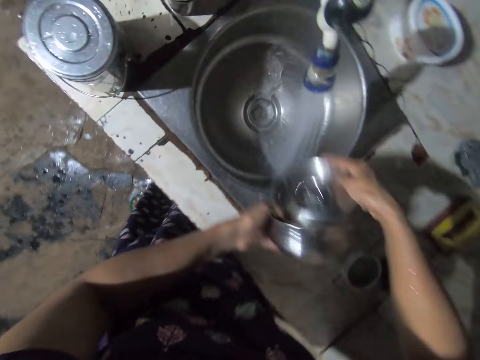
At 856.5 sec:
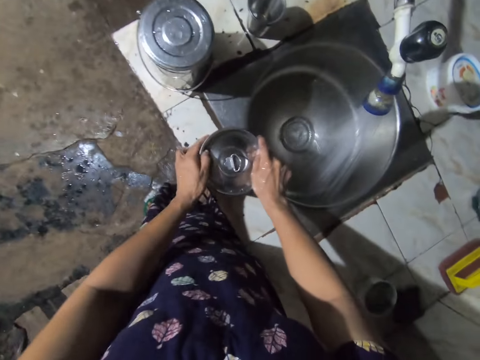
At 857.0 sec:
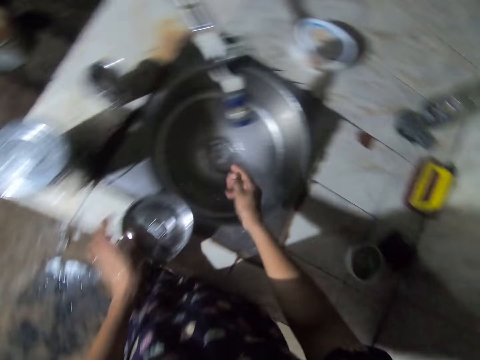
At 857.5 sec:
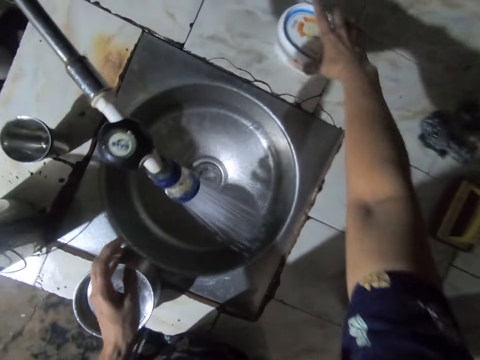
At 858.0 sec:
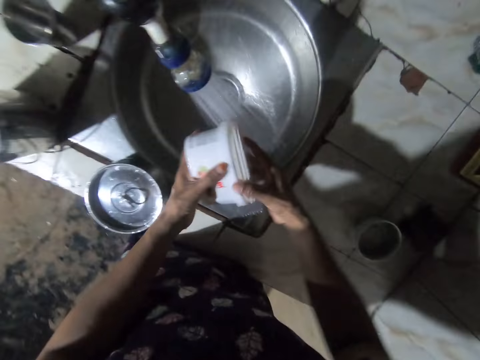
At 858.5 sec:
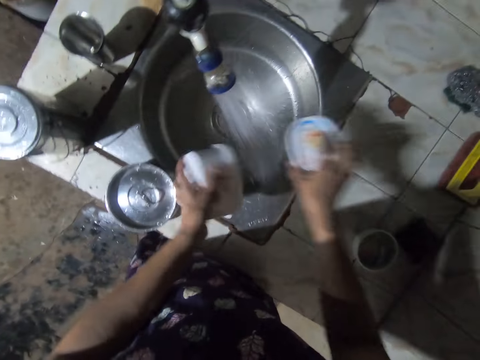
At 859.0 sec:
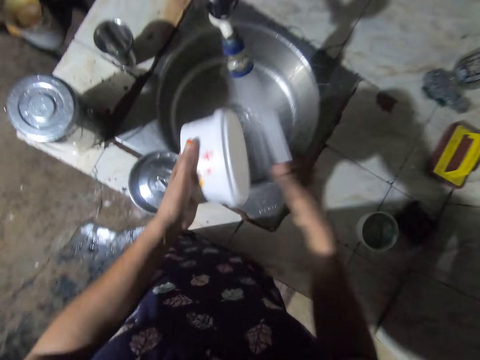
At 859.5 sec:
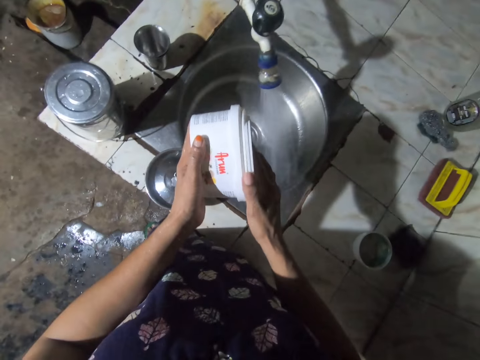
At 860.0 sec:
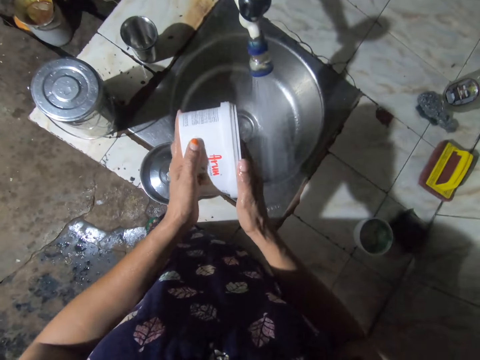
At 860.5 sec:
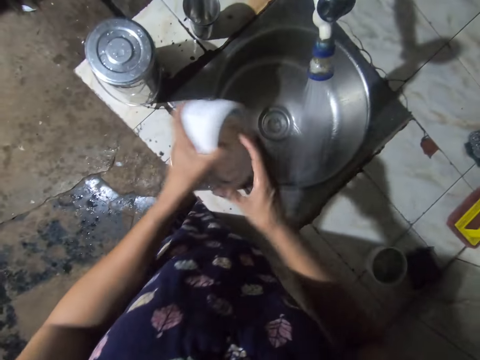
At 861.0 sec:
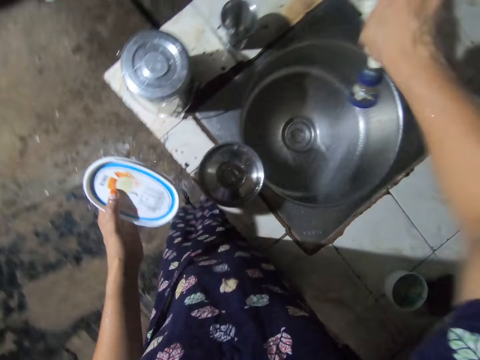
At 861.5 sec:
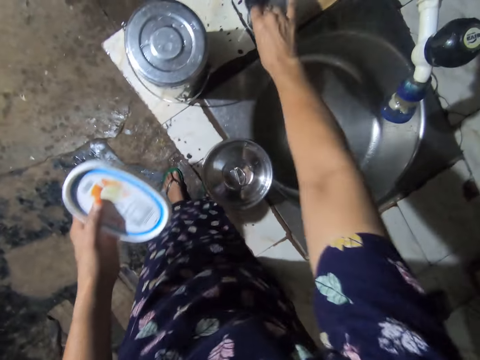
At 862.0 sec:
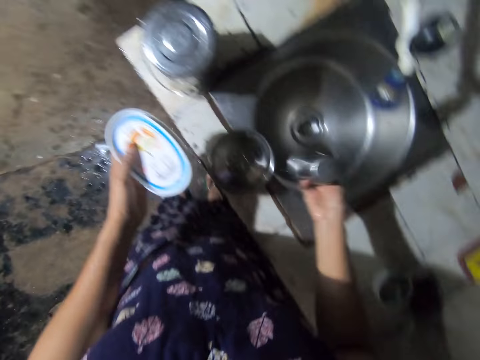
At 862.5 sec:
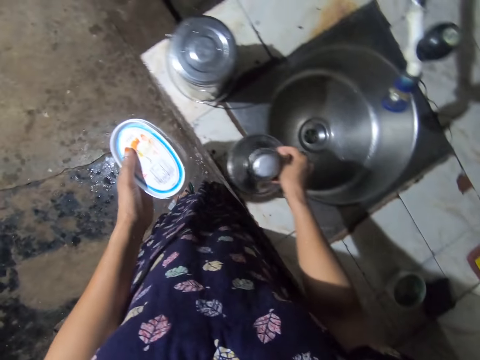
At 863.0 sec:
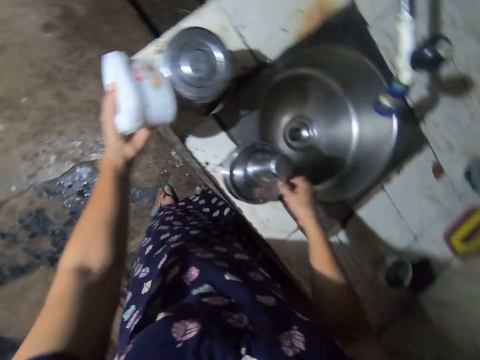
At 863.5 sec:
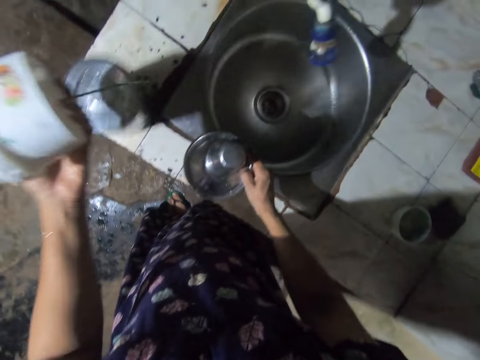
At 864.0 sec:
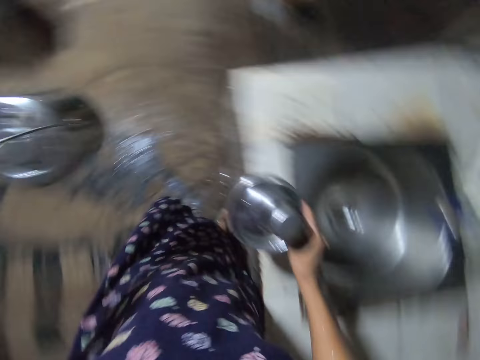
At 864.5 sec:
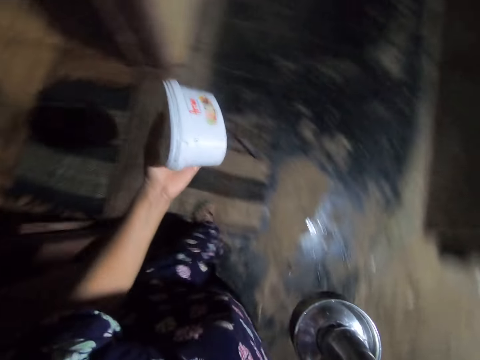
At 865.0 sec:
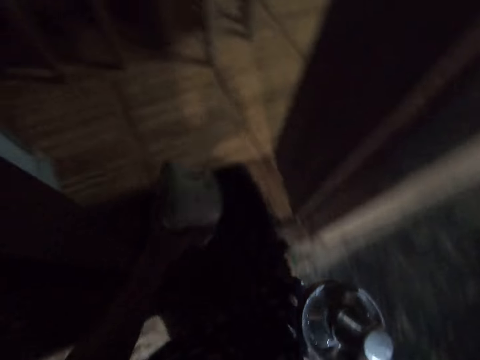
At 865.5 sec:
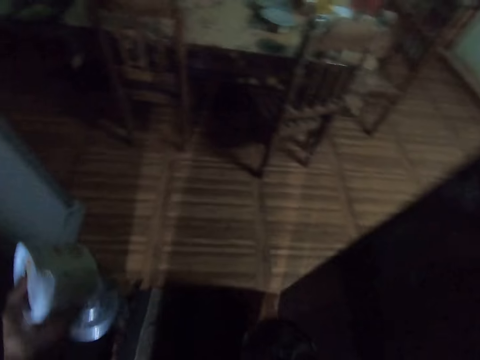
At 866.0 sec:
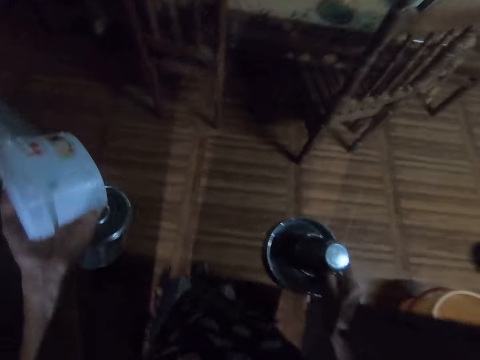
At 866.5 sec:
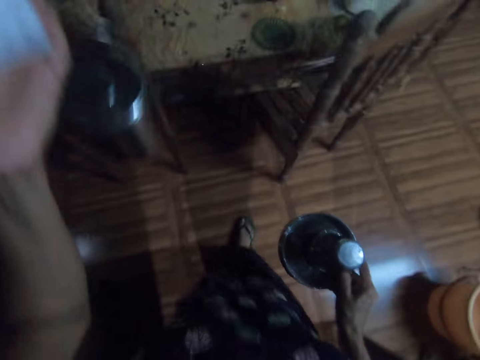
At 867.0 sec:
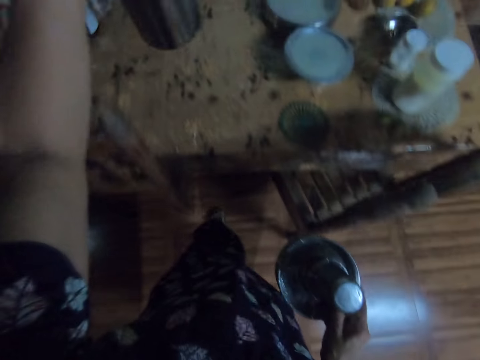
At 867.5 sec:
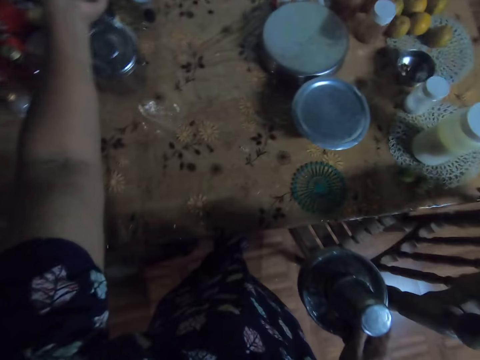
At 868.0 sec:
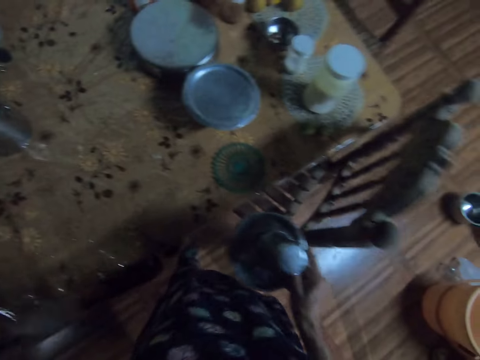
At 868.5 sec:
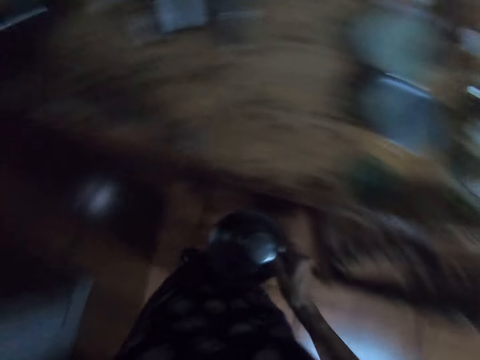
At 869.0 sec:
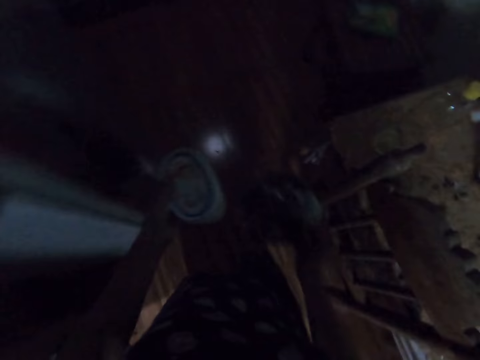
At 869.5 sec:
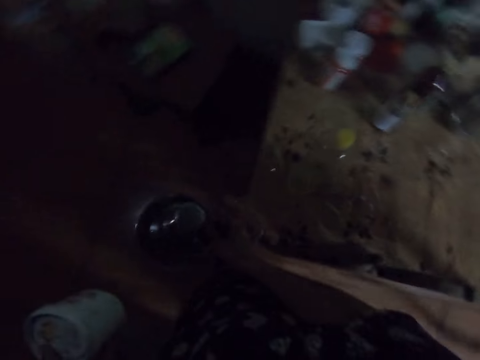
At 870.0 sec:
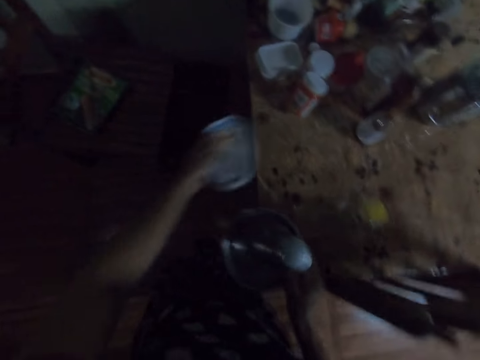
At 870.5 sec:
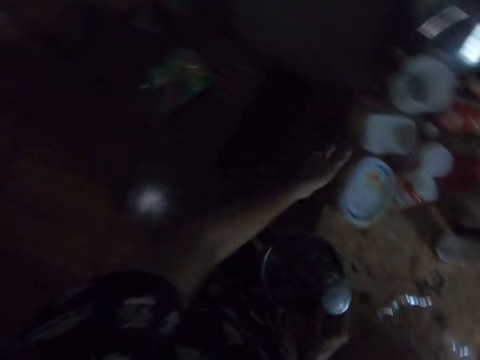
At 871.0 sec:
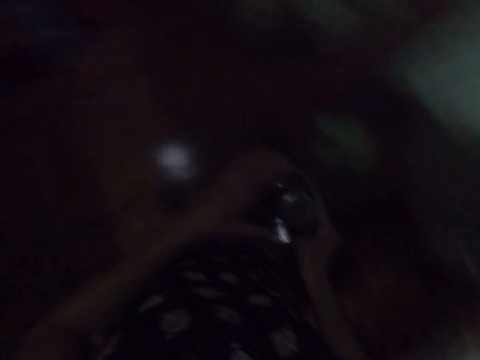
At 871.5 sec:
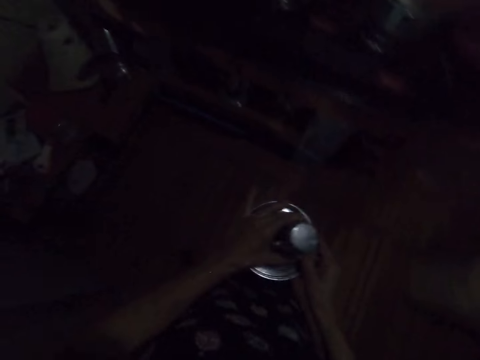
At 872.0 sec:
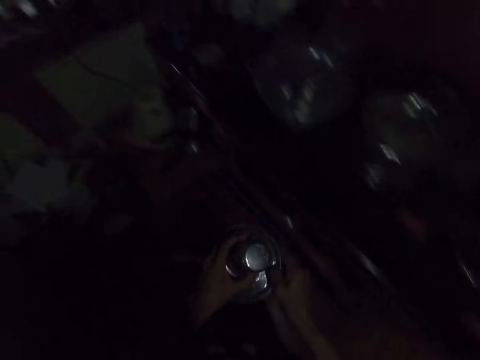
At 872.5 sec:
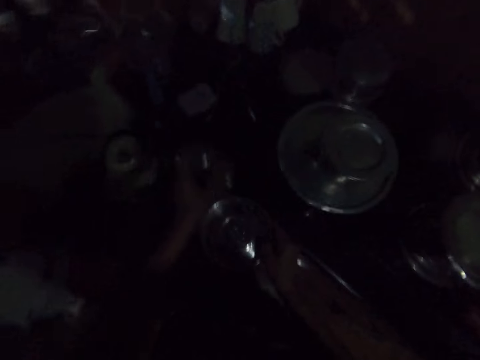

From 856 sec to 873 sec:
The camera wearer washes the dish with both hands. They put the tin on the sink top. They place the dish on the sink with both hands. They pick a tin, open the tin, rinse the tin, and shake the tin. They pick a dish with the right hand. They close the tin. They close the tap with the right hand. They pick a container with the left hand. They walk. They place the container on the table. They walk. They put a flask on the table. They walk.

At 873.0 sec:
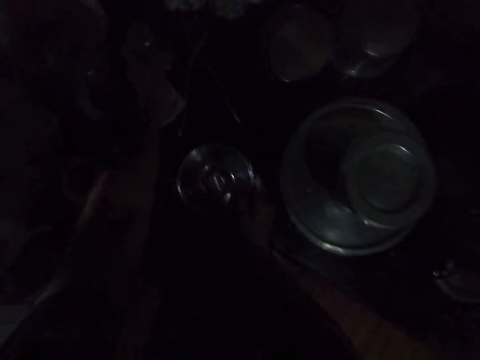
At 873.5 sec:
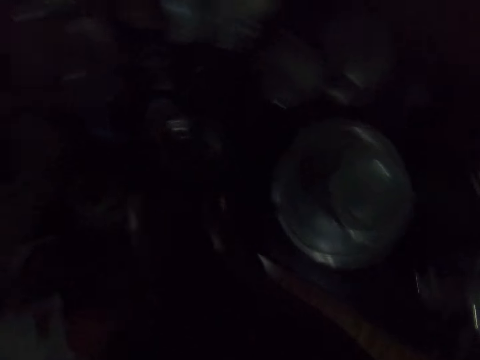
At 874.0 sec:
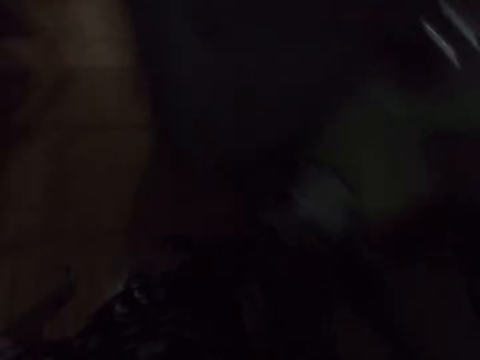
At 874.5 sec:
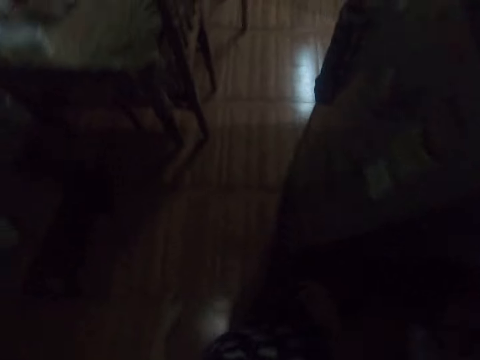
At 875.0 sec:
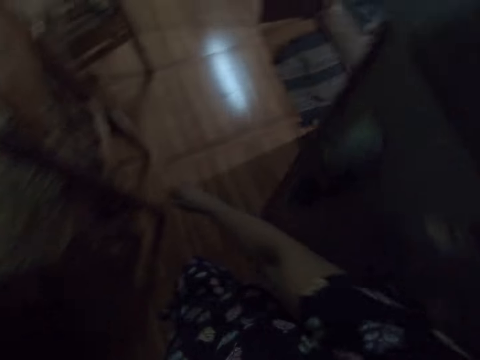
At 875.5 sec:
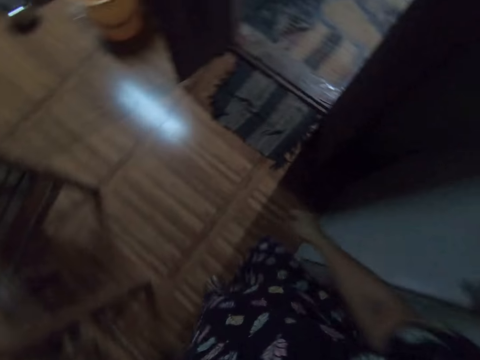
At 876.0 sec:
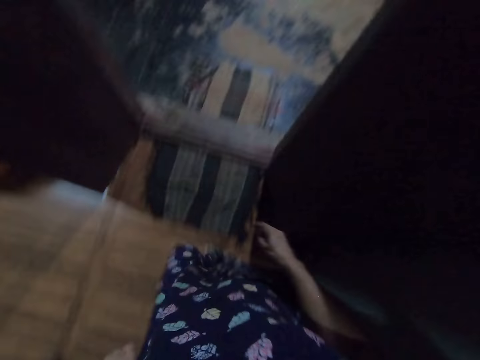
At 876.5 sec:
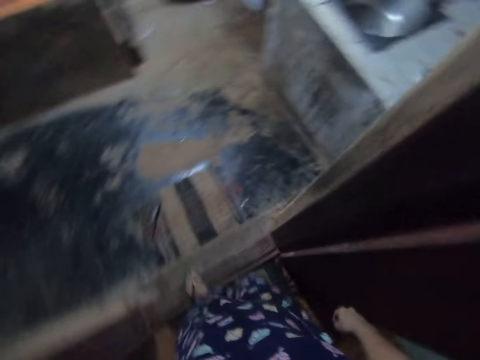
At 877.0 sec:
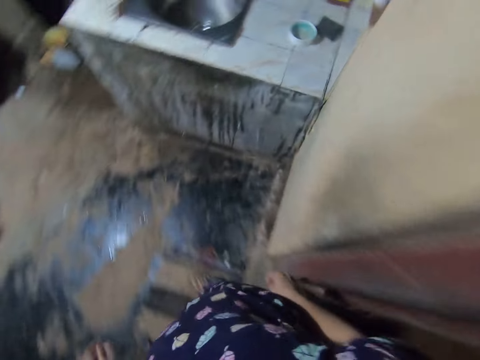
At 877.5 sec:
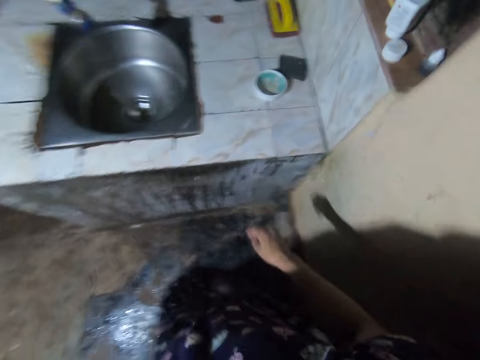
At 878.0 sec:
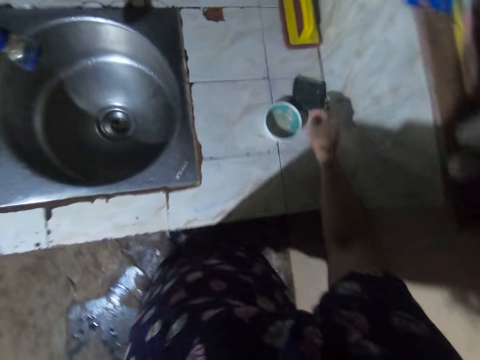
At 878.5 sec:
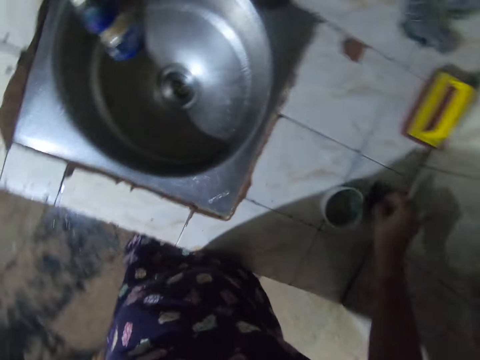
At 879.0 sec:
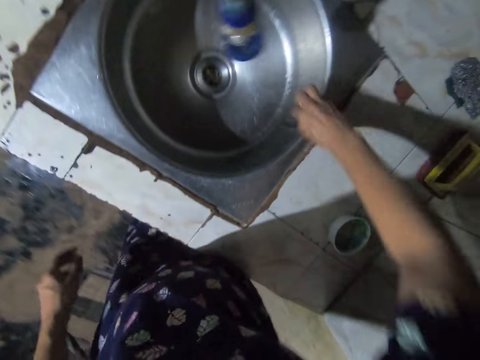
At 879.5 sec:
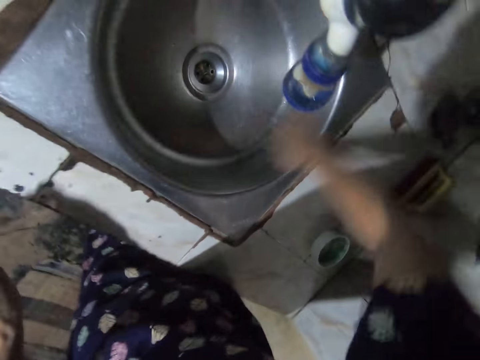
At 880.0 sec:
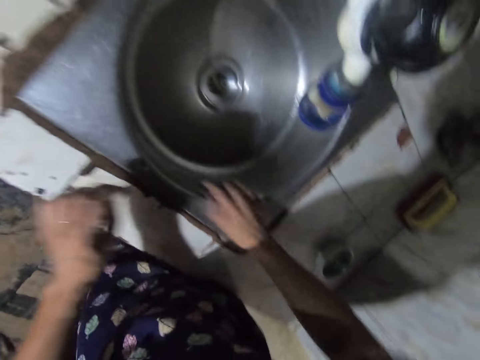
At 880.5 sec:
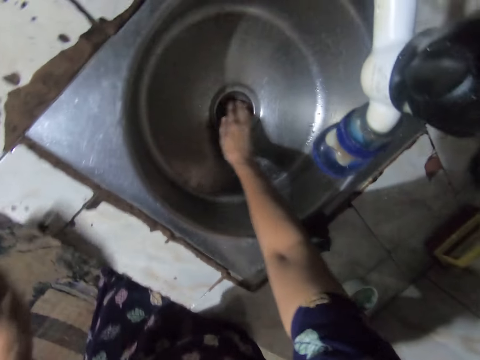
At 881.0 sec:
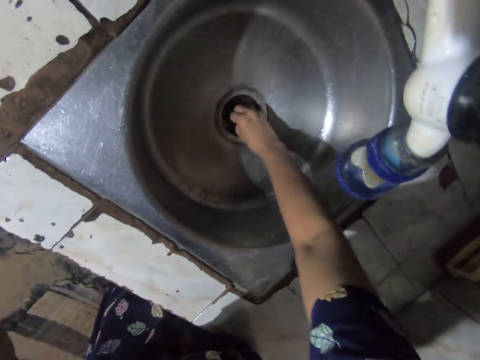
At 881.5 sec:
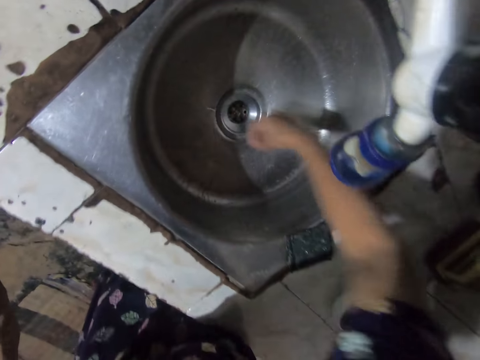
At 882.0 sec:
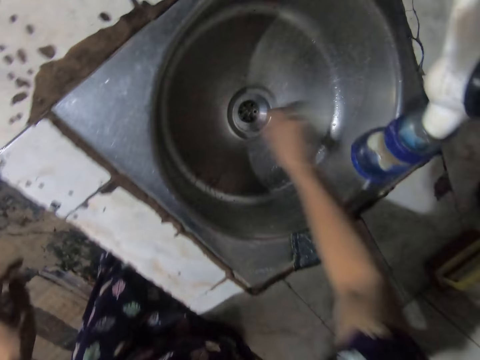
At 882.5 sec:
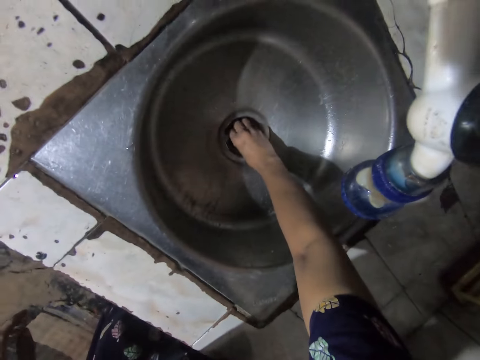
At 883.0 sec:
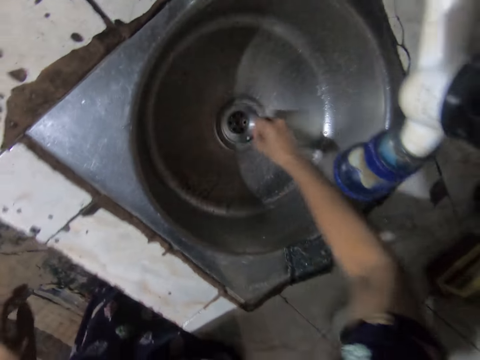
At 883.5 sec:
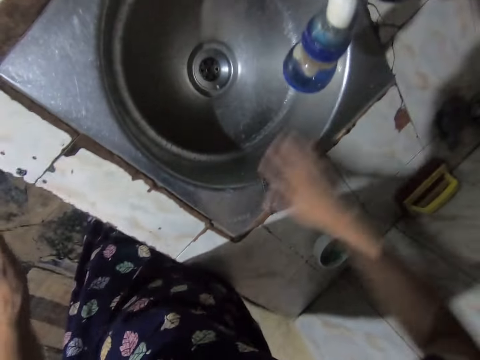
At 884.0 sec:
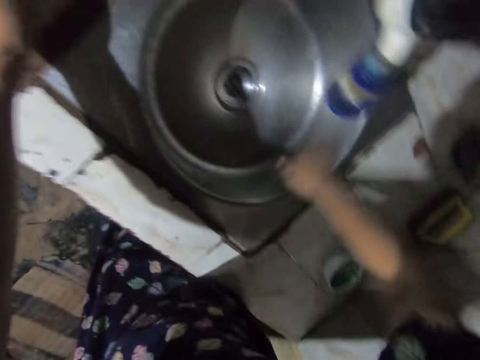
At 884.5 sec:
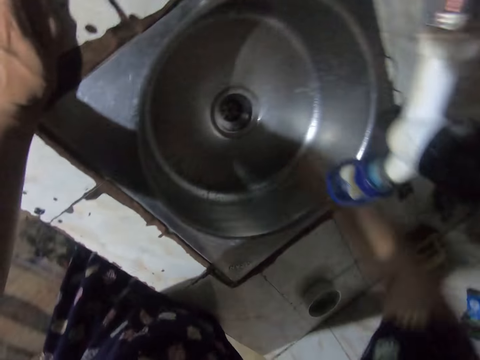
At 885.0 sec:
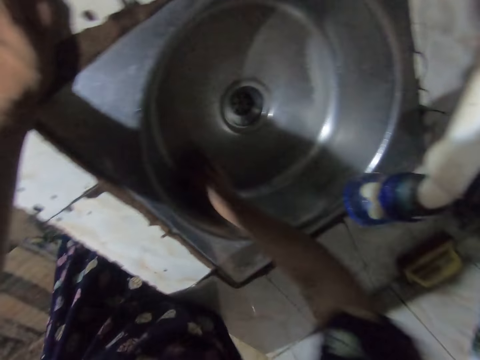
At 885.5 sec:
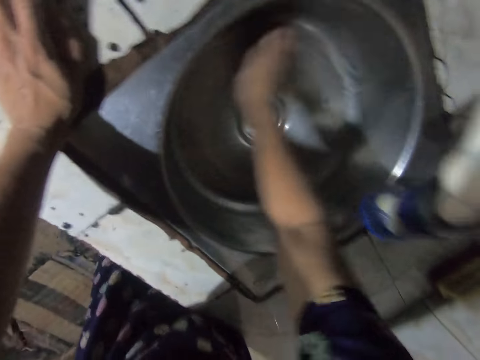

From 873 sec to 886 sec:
The camera wearer puts a lid on the table. They look sideways. They walk outside the kitchen. They pick a sponge, apply detergent, and clean the sink. They pick soap with the right hand. They remove waste from the sink filter. They throw the waste. They remove waste from the sink filter. They throw the waste. They wash the sink with the right hand.
